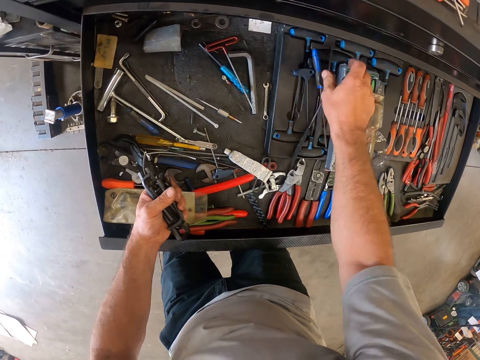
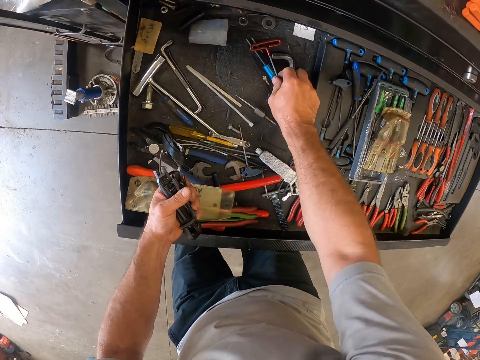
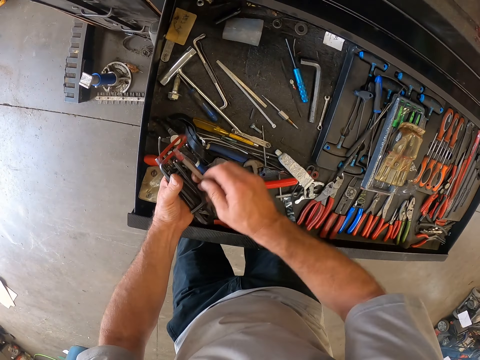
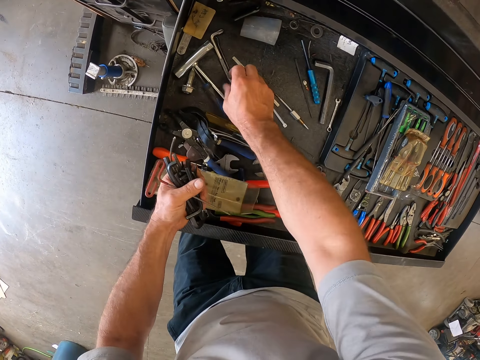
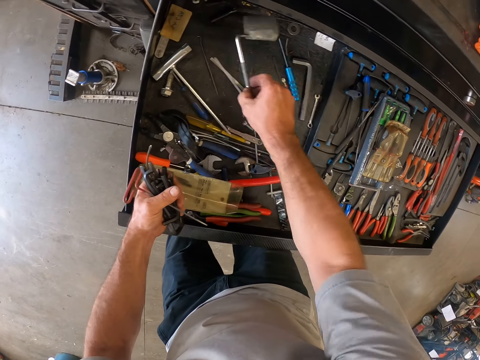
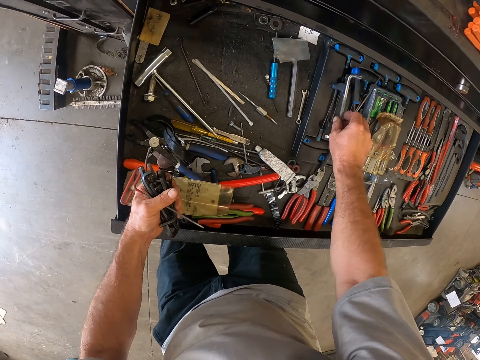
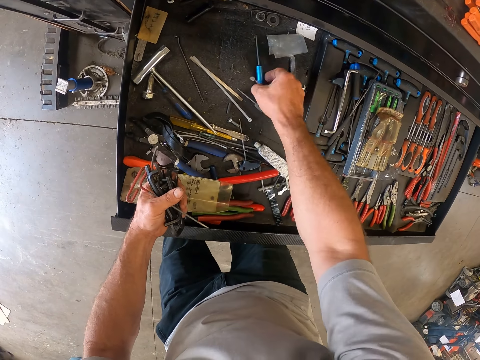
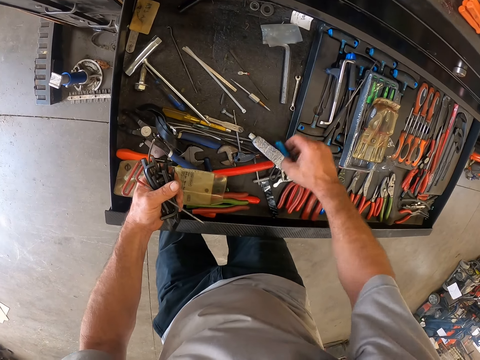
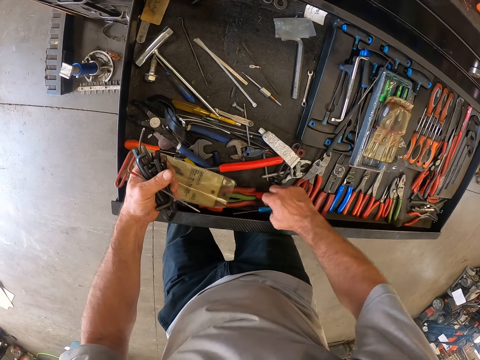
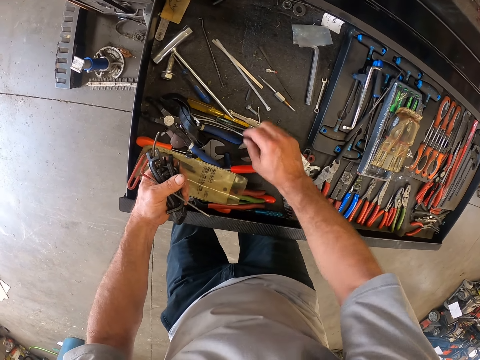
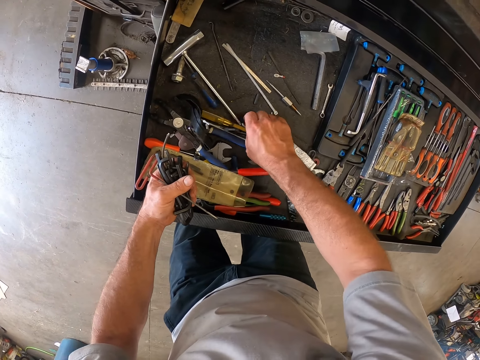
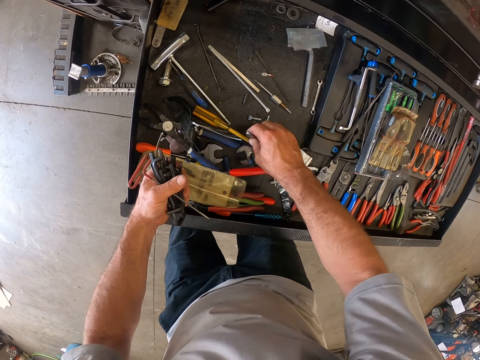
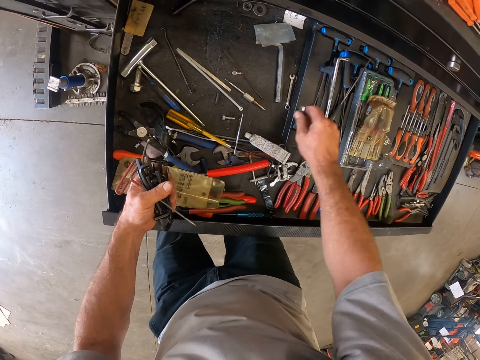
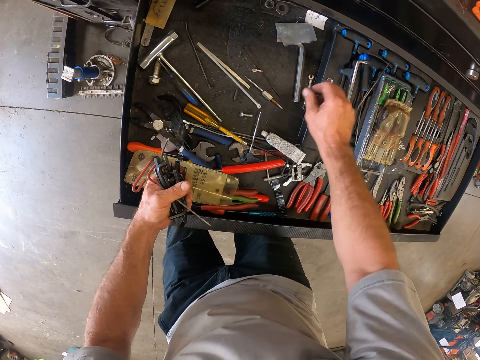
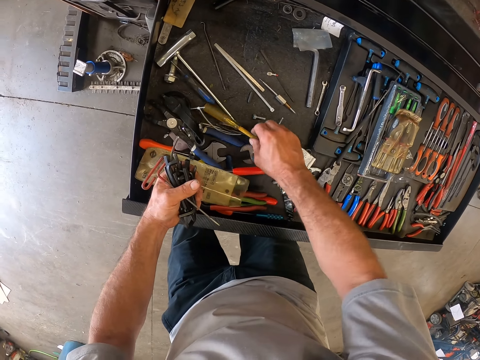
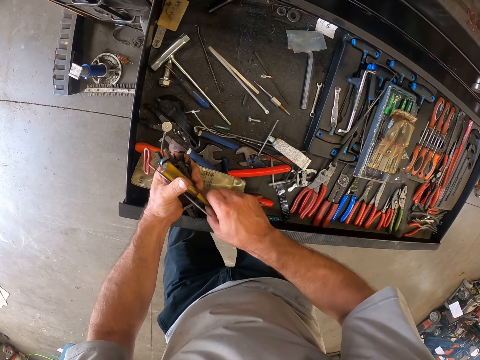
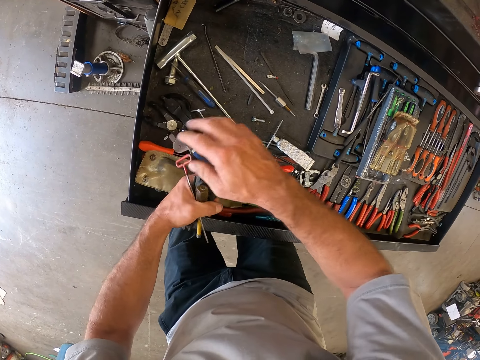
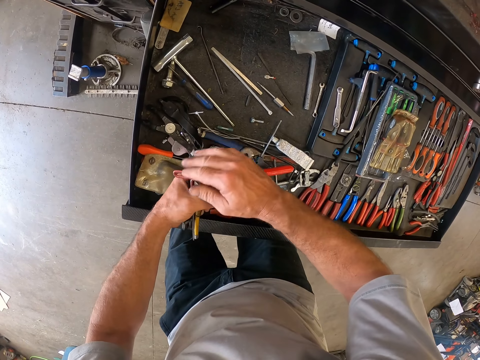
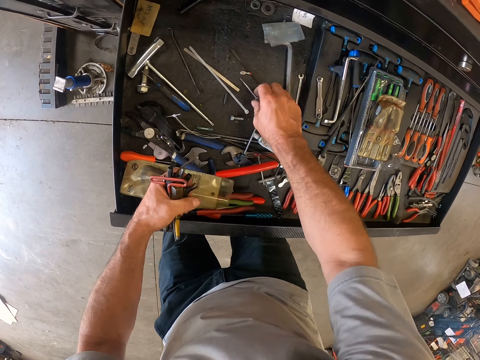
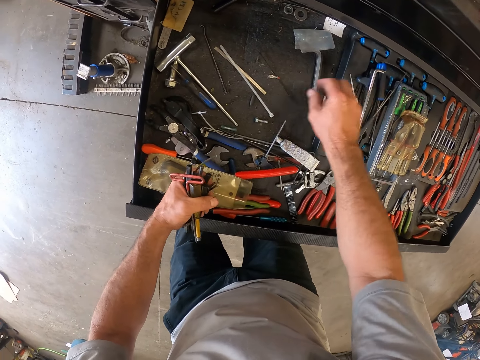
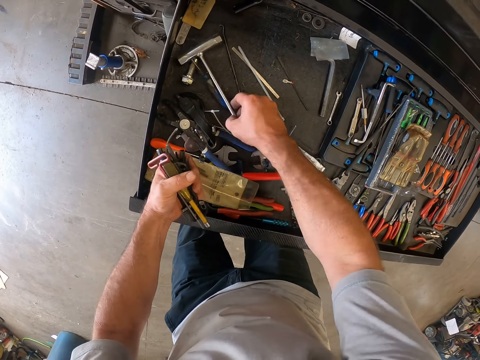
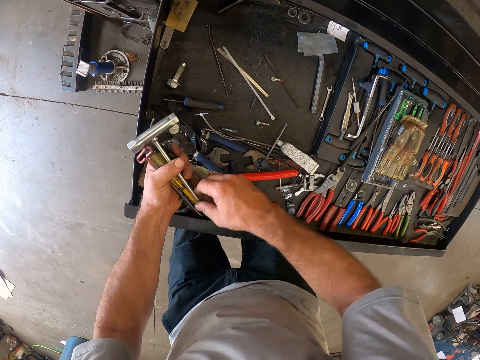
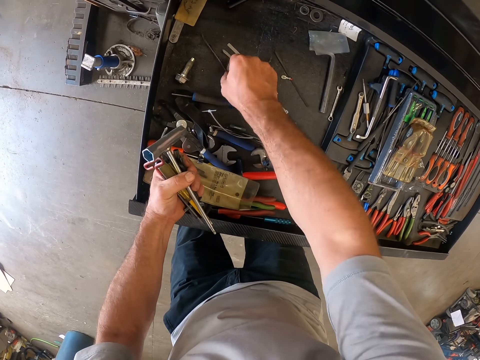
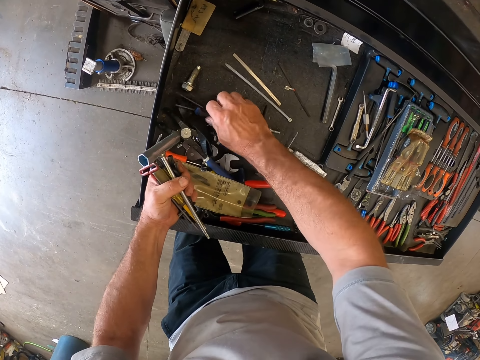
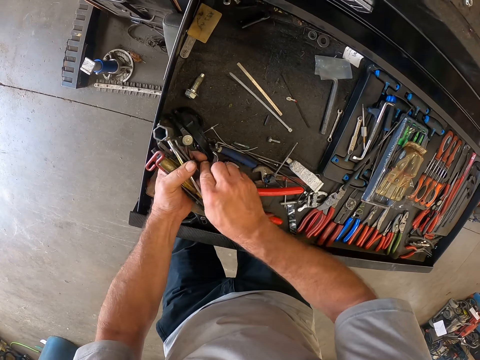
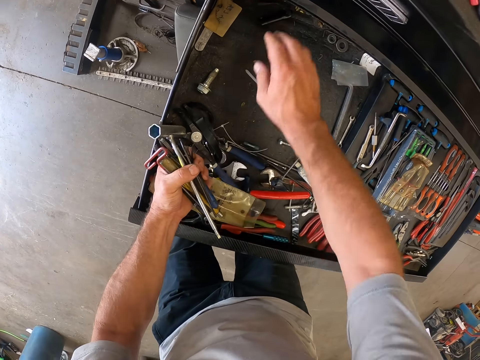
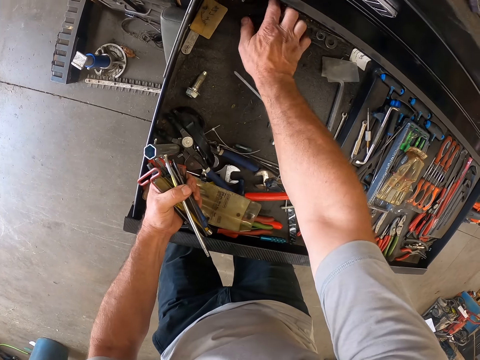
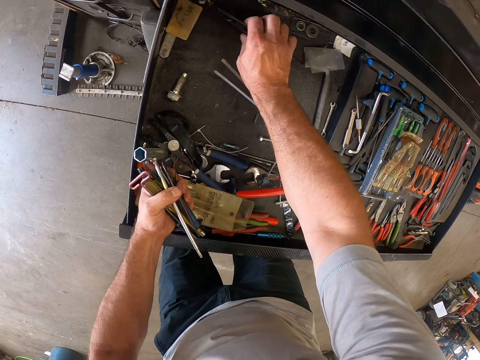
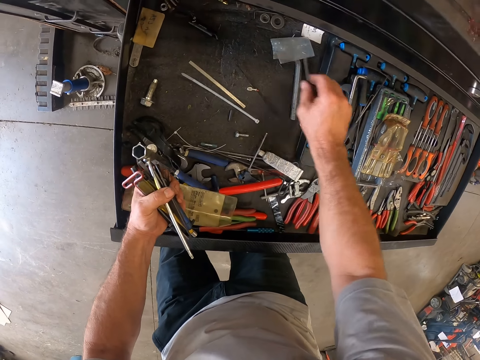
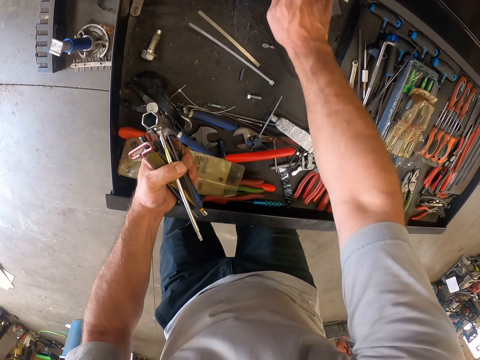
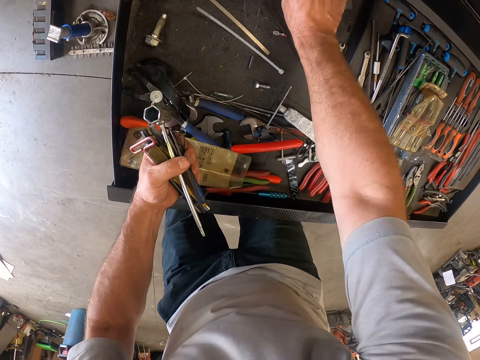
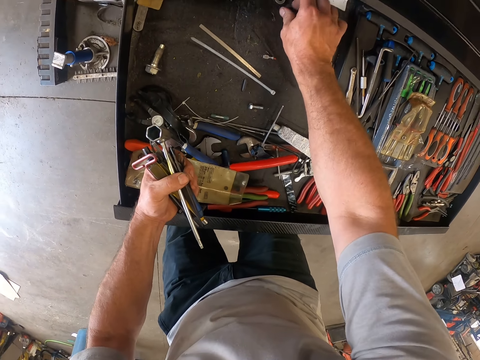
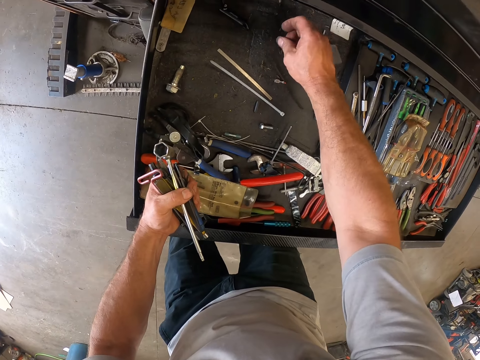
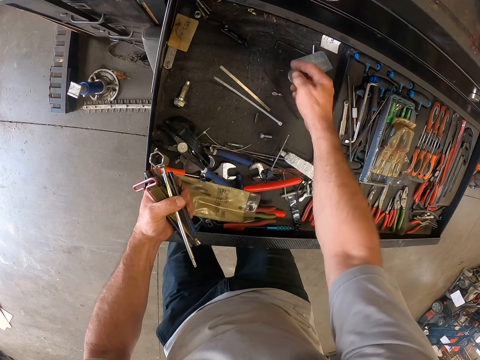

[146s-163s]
The camera wearer picks up a clip in the drawer. He passes the clip to his left hand. He arranges the tools in the drawer. He picks up a screwdriver in the drawer. He passes the screwdriver to his left hand. He arranges the tools in his left hand. He moves a tool in the drawer. He picks up a spanner in the drawer. He passes the spanner to his left hand. He picks up a hook in the drawer. He picks up a screwdriver in the drawer. He takes more tools from the tool box drawer. He passes the tools to his left hand. He moves a metal in the drawer. He picks up a metal washer in the drawer.

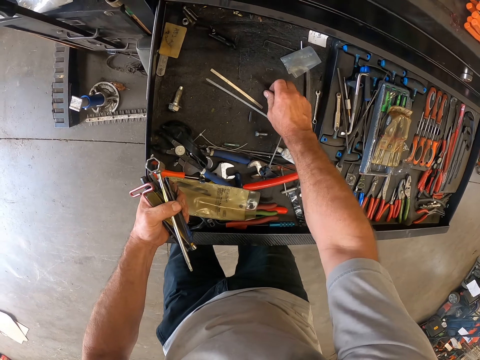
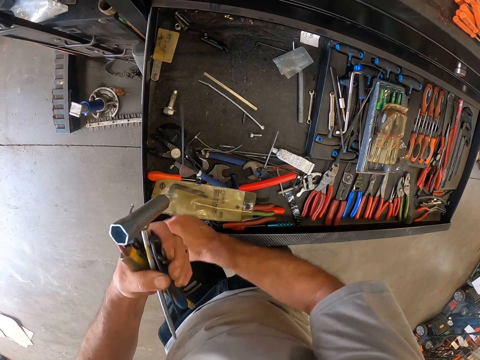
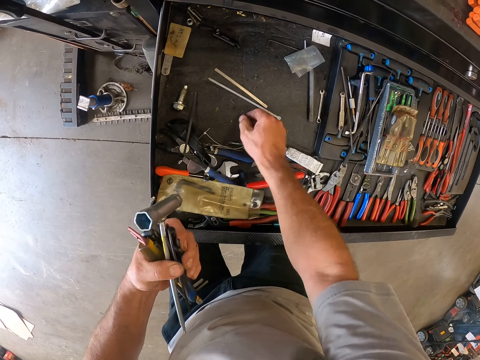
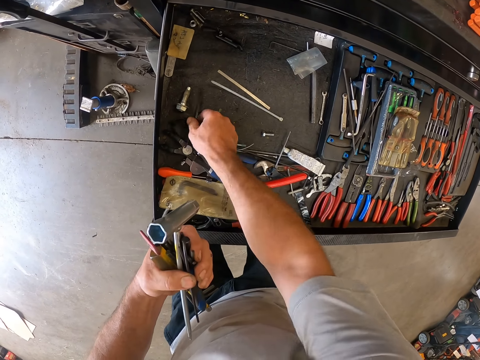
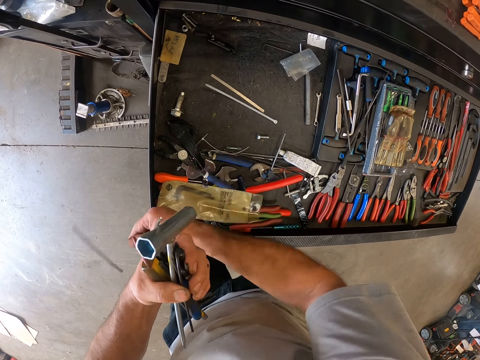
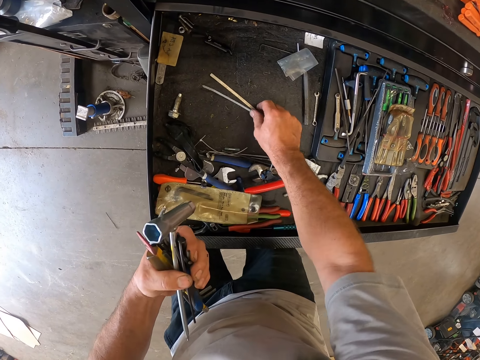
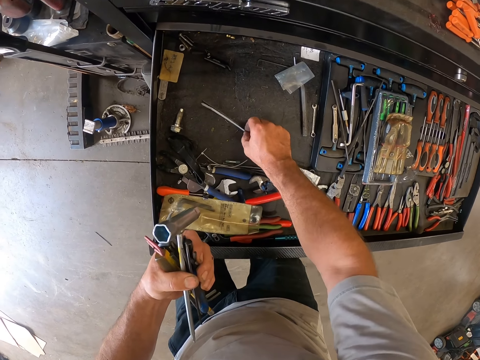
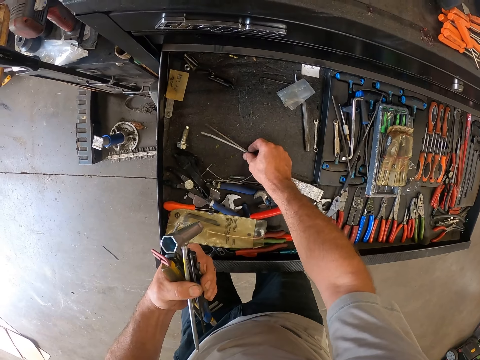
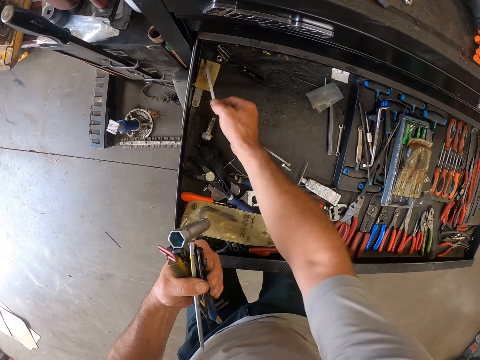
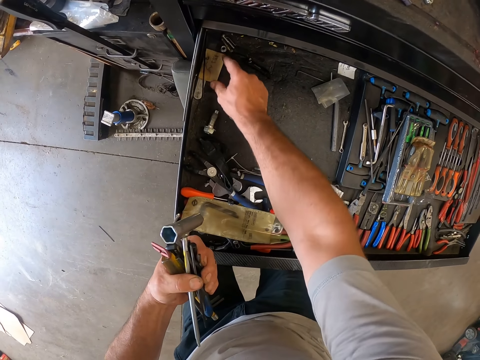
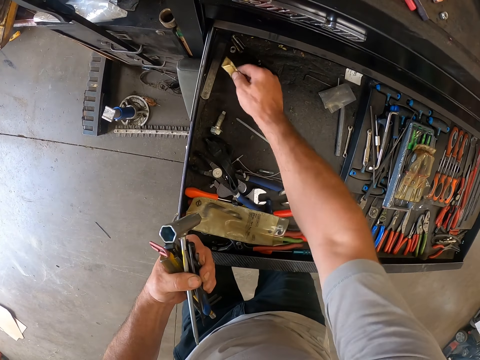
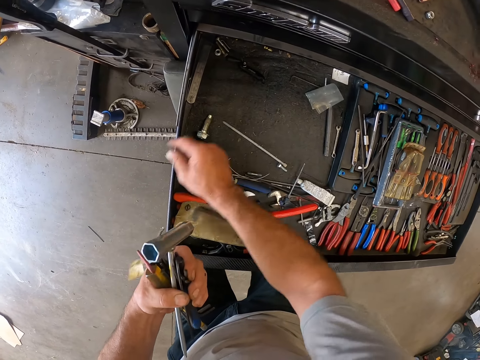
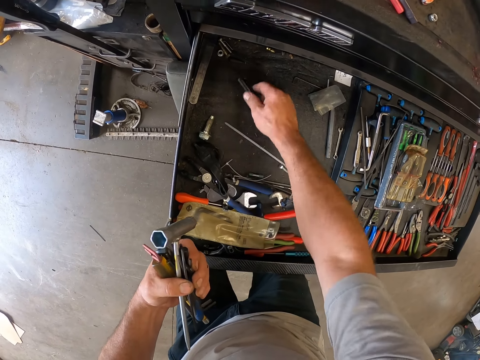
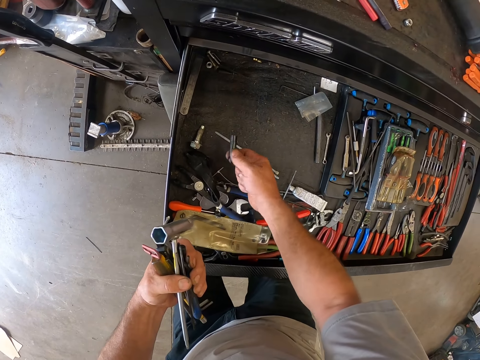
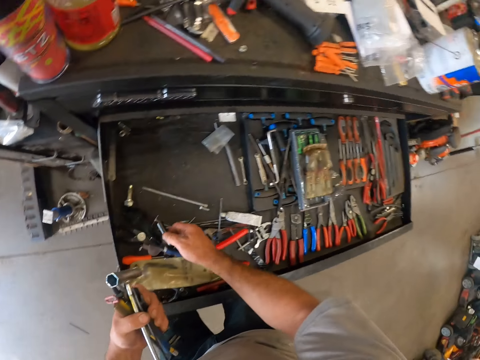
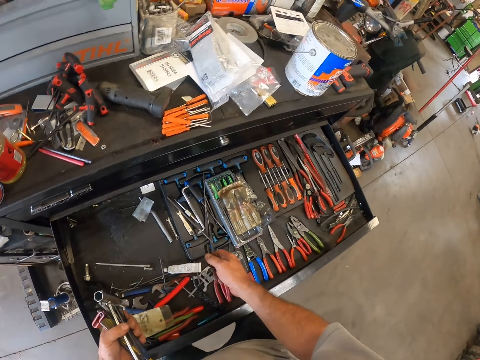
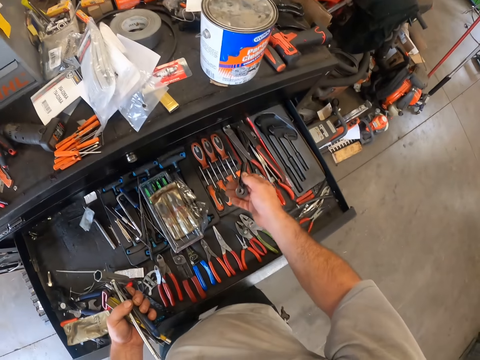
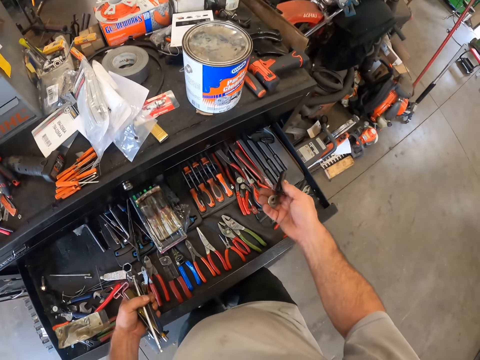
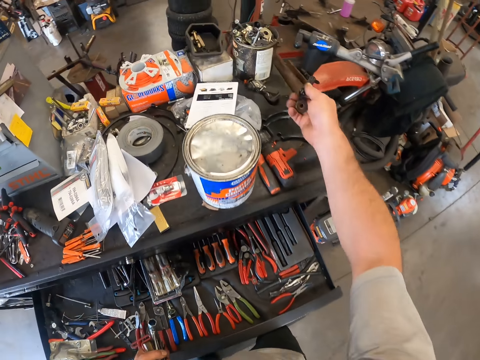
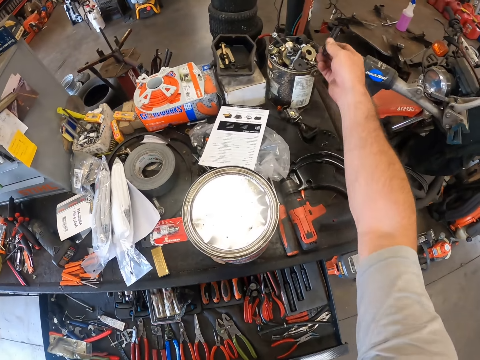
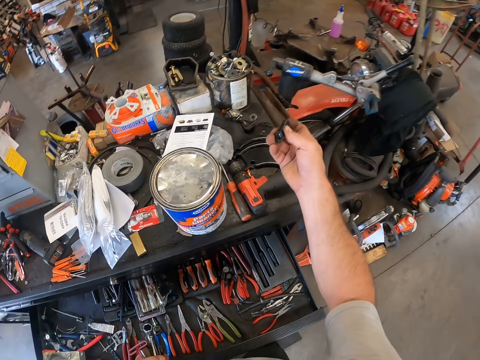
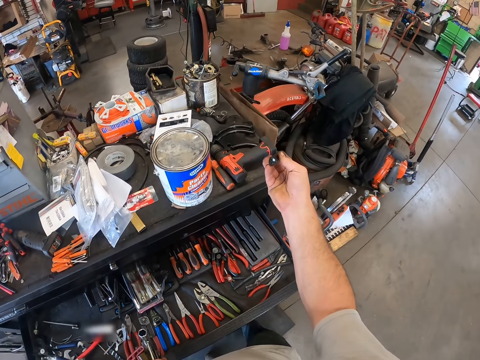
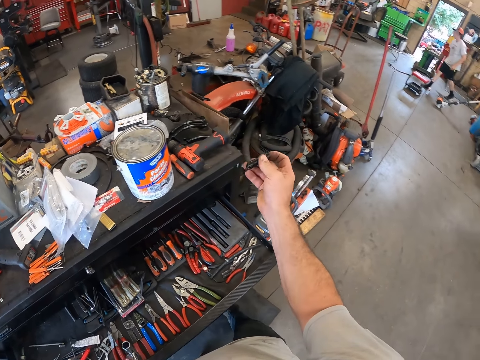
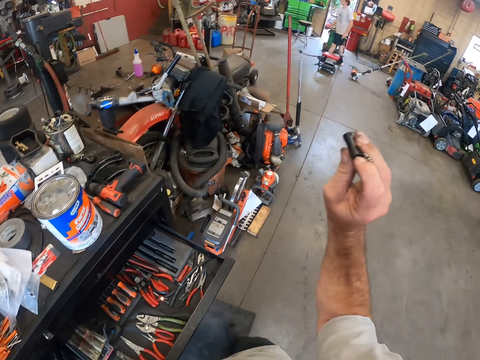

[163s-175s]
The camera wearer picks up dirt in the drawer. They throw the dirt away. They throw down some tools from the tool box drawer. They pick up dirt in the drawer. They throw the dirt away. They pick up a paper in the drawer. They throw the paper away. They throw the washer in a can on the cabinet. They put some tools in a metal tin on the cupboard. They turn on the flashlight. They hold the flashlight. A person walks in the room.
